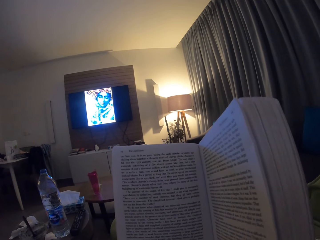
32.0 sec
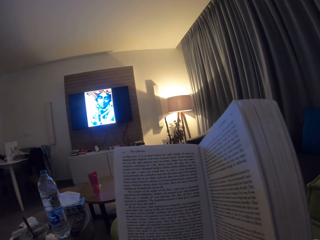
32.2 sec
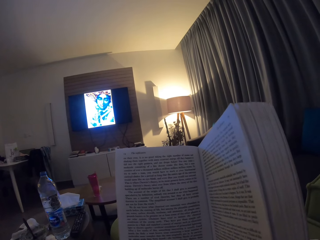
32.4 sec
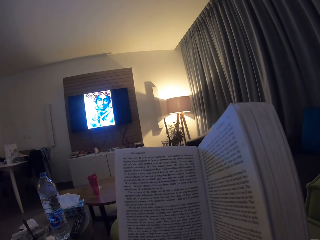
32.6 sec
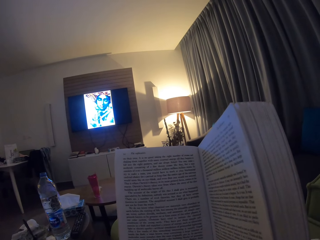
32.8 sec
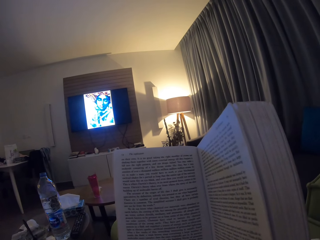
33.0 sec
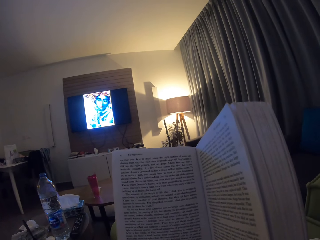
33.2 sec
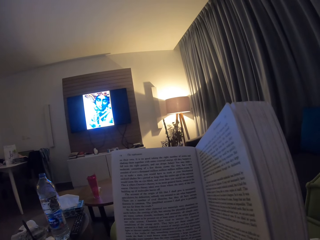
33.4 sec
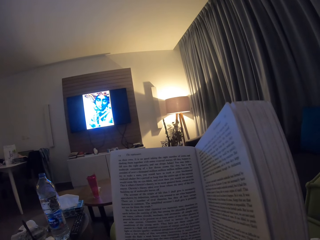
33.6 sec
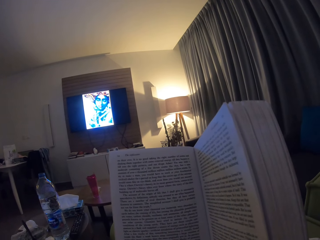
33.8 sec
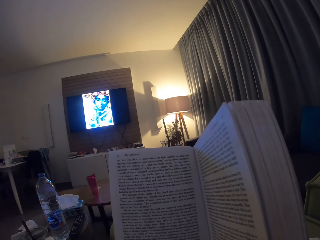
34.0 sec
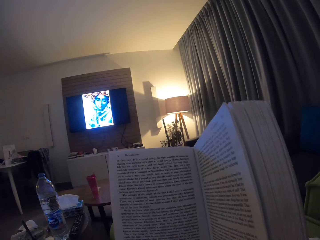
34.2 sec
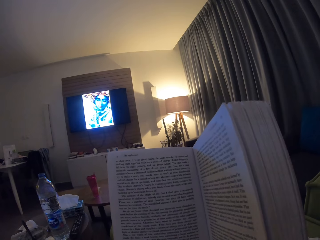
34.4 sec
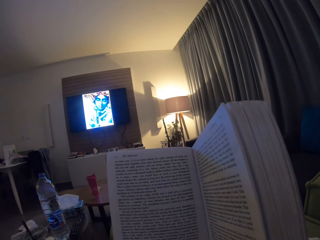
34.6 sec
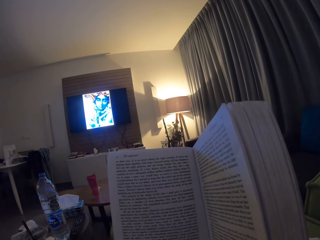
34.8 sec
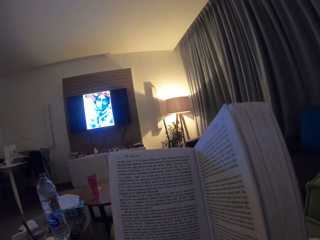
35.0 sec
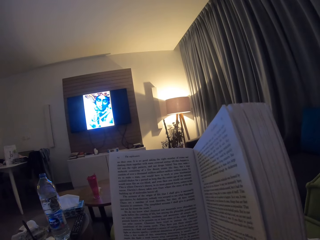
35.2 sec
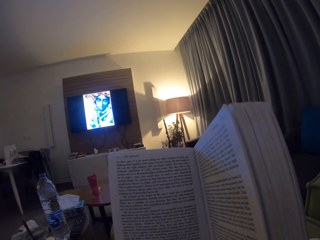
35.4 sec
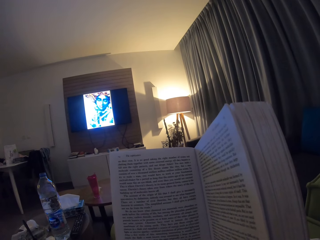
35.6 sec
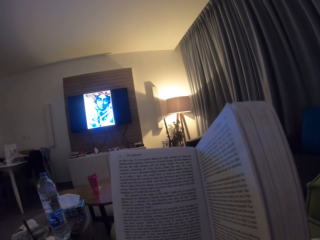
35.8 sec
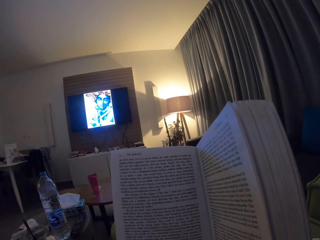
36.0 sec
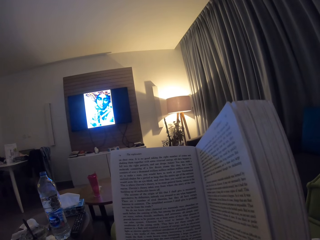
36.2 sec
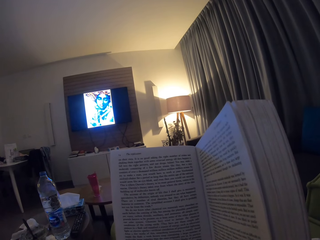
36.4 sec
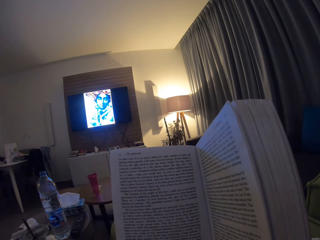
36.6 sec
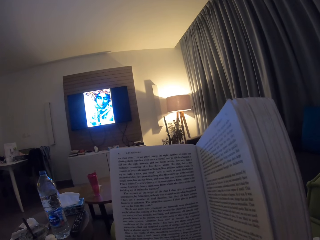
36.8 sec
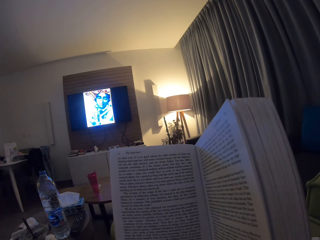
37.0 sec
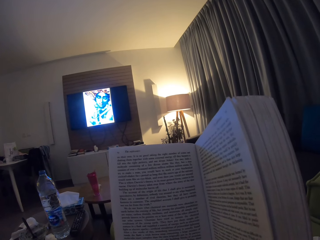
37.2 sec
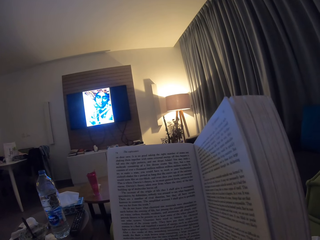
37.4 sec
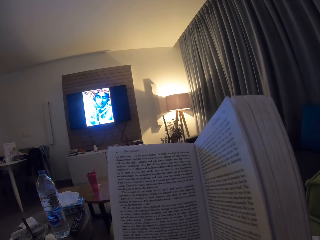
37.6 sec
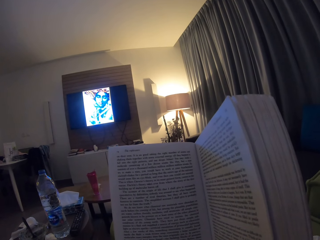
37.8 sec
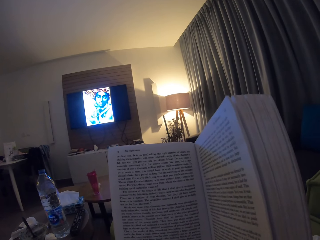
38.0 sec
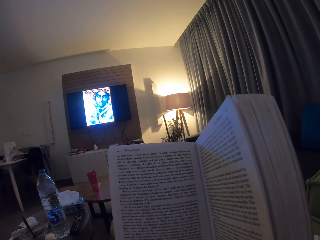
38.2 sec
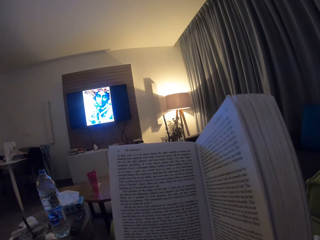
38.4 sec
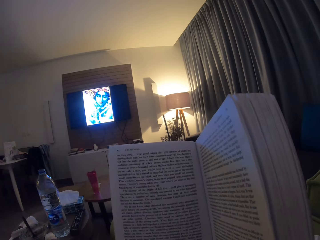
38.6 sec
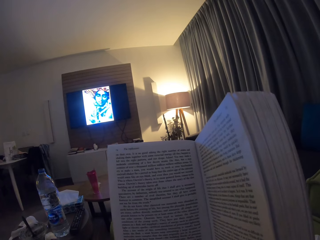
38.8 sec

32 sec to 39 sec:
The camera wearer reads a book.

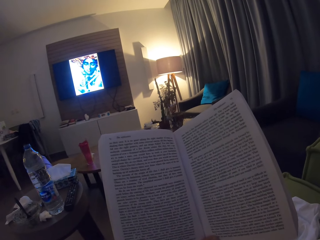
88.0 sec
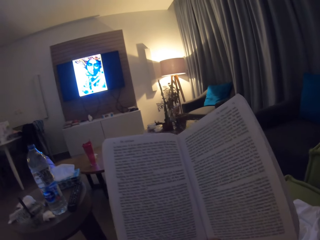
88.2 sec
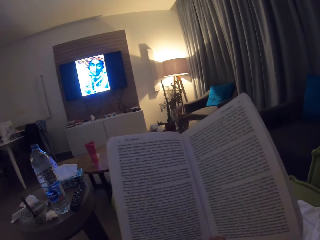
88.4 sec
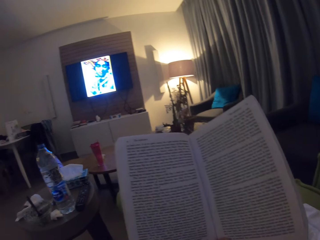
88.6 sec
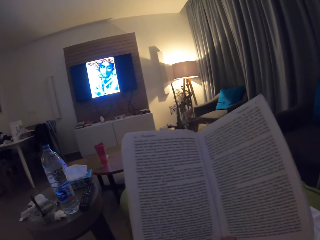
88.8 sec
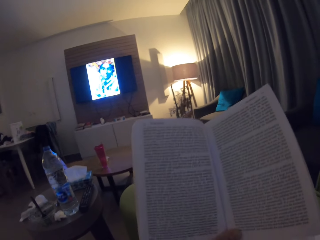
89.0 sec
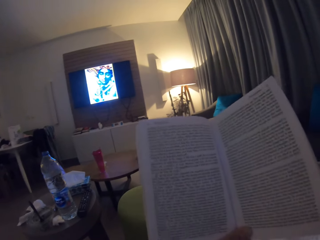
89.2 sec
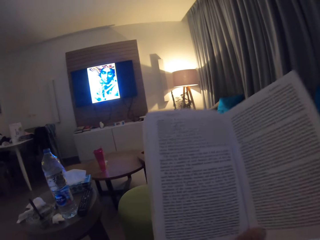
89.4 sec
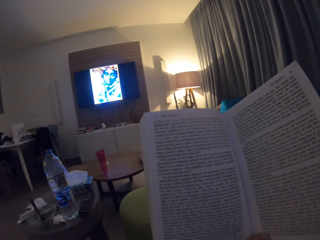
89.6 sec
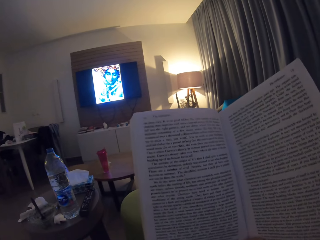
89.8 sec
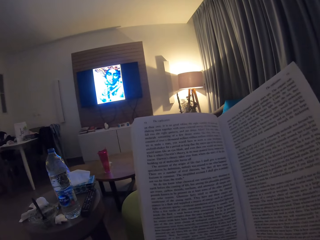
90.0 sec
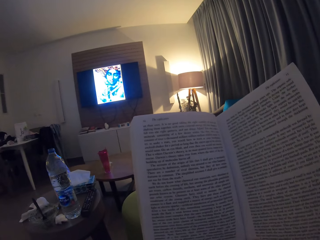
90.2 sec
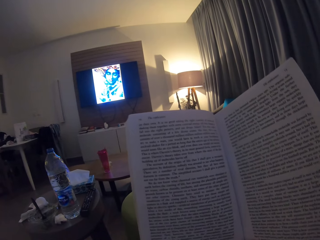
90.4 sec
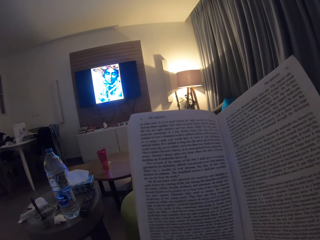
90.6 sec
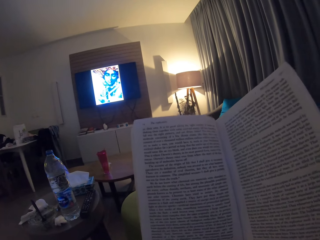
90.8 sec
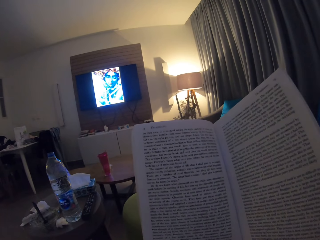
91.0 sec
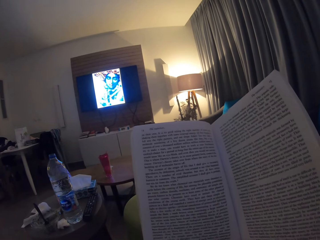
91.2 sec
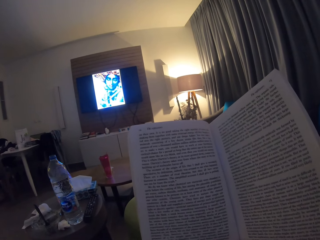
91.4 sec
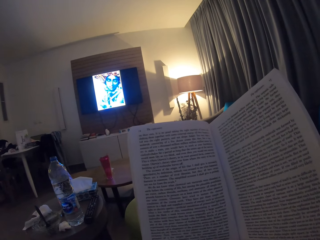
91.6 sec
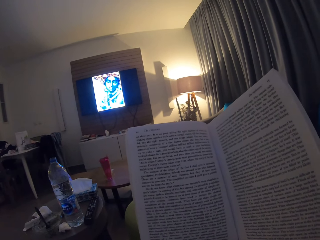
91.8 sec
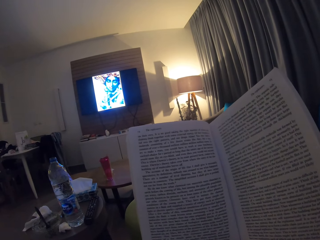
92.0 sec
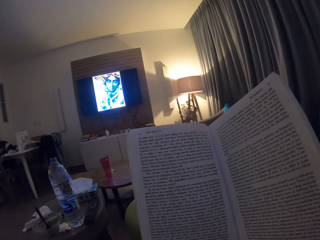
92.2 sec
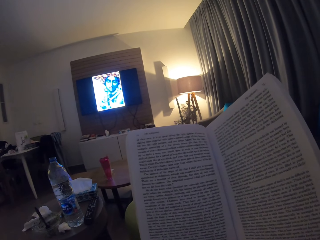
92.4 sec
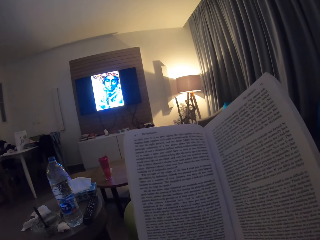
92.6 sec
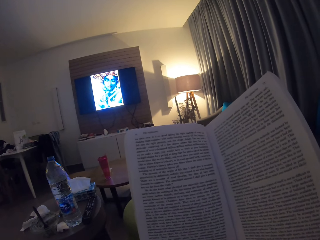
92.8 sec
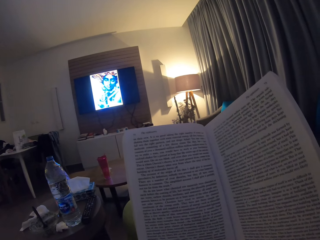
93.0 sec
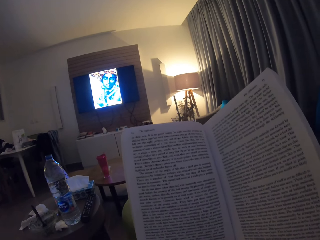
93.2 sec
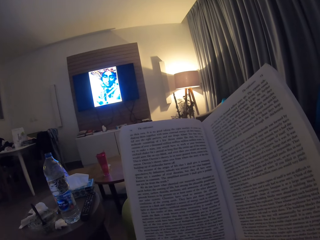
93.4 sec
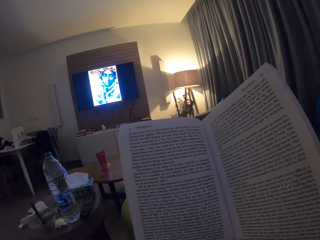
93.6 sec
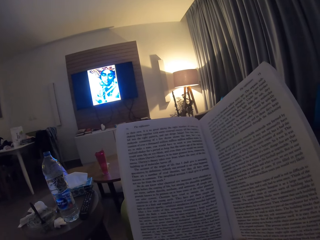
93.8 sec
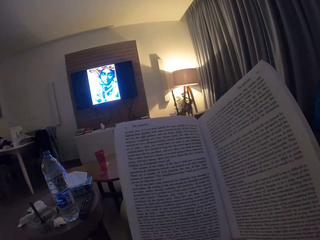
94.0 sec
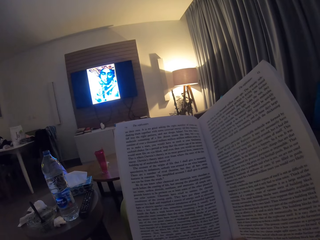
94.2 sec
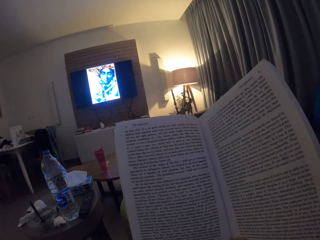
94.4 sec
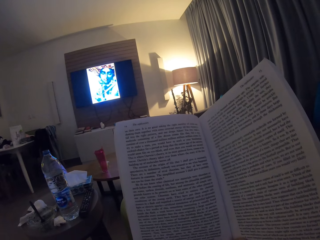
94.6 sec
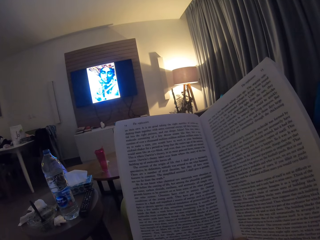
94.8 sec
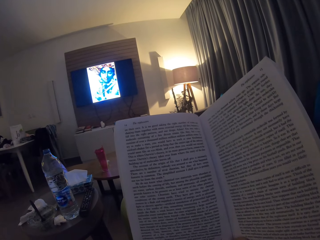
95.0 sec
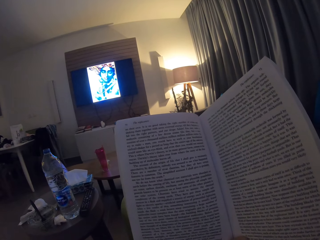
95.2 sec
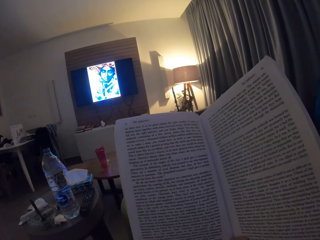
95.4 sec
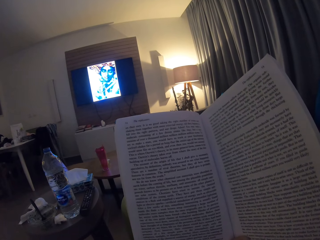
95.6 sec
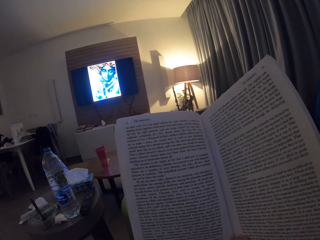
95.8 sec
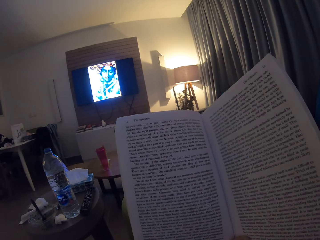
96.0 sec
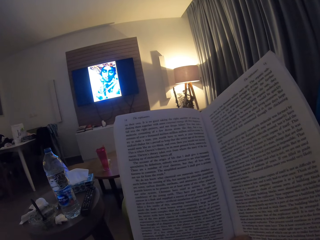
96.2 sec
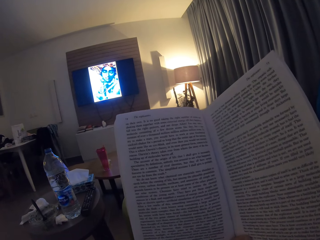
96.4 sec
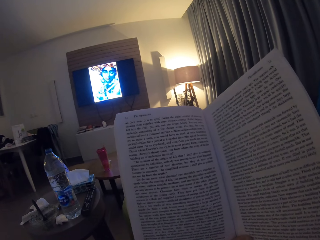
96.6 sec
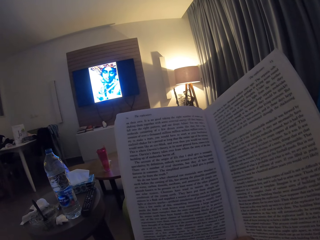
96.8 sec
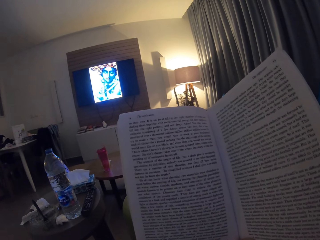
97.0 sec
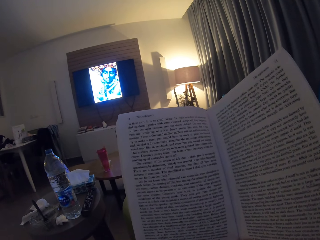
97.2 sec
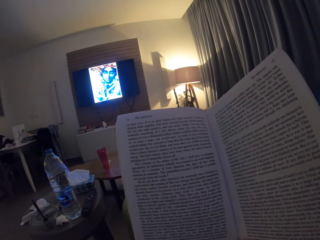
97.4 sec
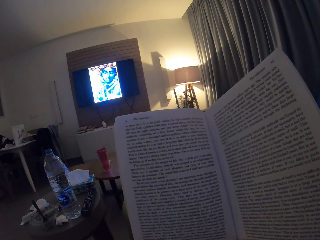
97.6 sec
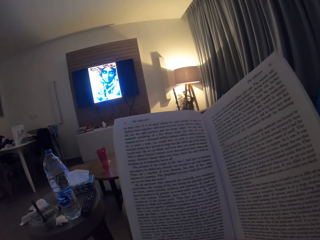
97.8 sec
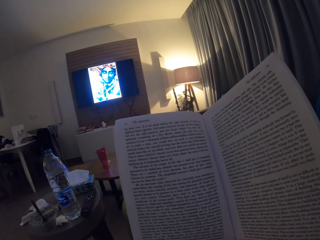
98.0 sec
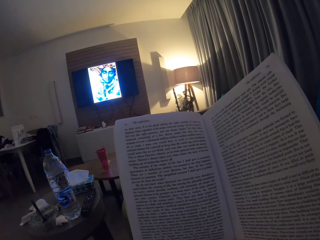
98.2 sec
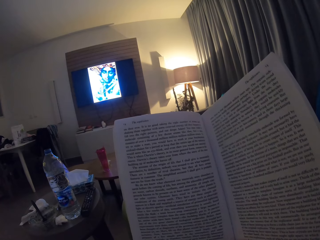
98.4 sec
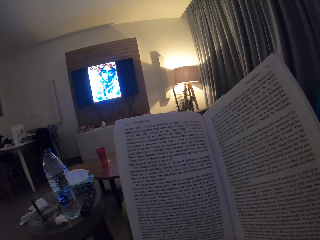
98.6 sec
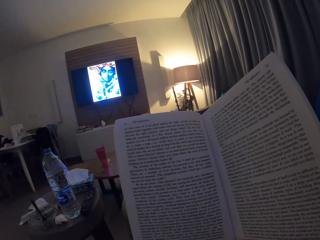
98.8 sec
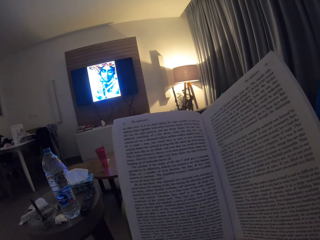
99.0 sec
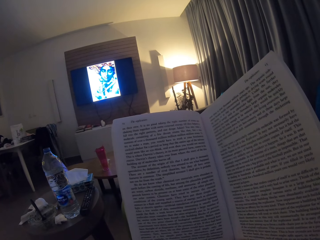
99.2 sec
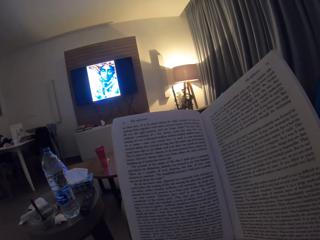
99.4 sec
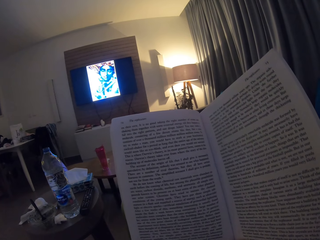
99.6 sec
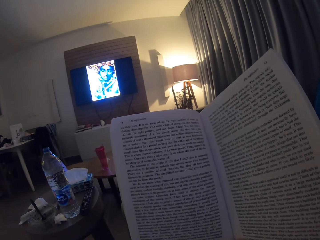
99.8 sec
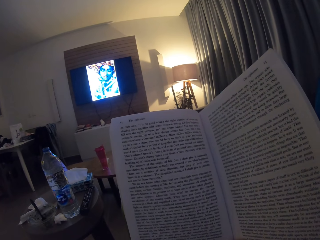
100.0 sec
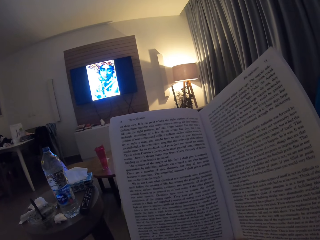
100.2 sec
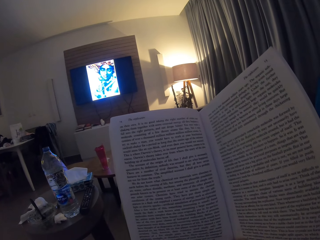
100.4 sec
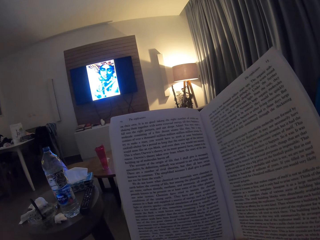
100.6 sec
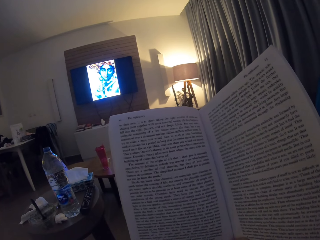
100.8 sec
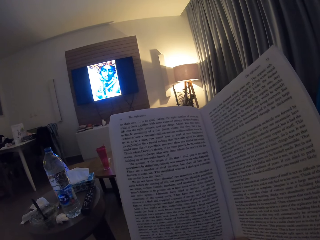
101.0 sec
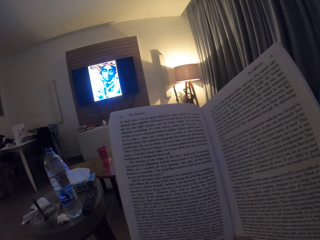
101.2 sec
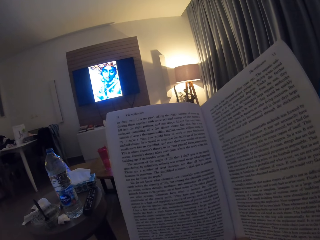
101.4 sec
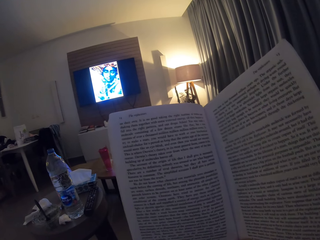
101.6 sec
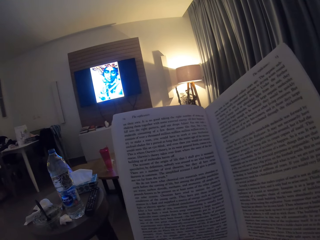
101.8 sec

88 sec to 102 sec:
The camera wearer reads the novel. They read a book.
